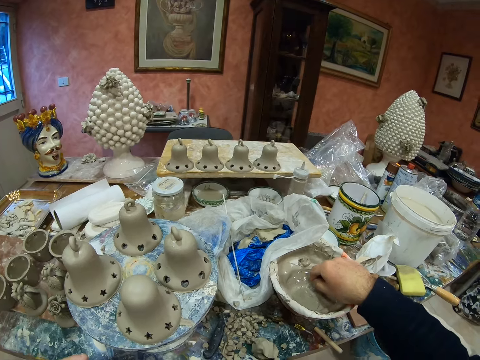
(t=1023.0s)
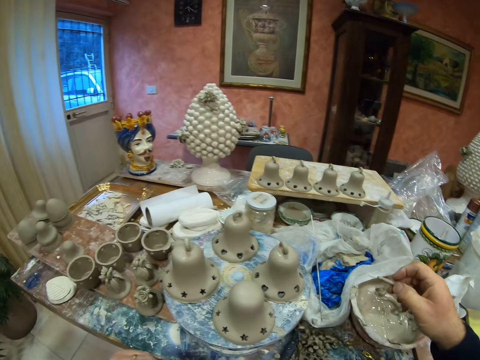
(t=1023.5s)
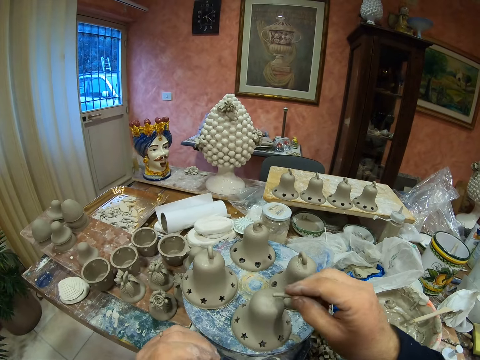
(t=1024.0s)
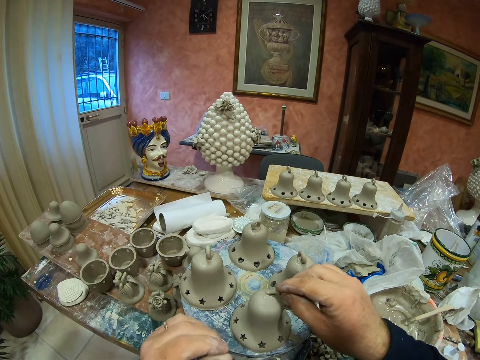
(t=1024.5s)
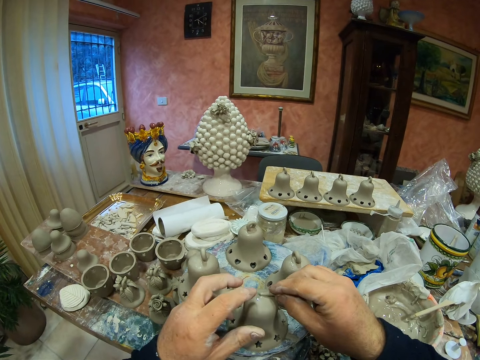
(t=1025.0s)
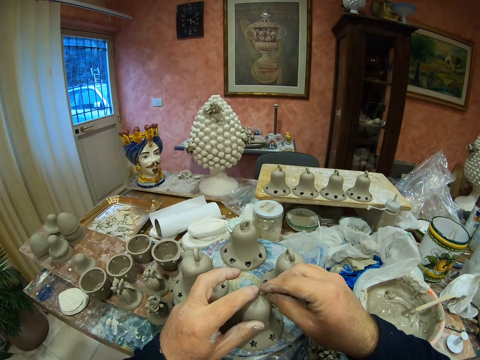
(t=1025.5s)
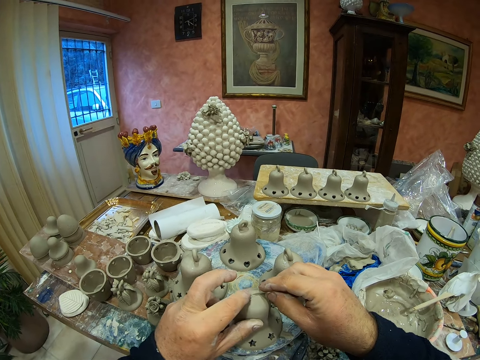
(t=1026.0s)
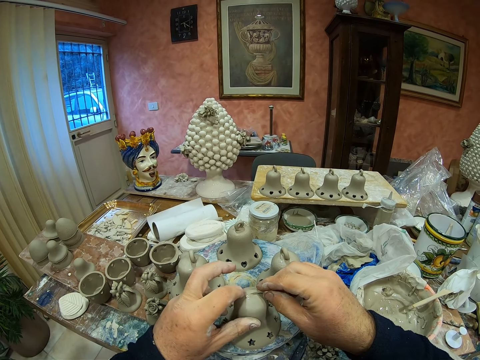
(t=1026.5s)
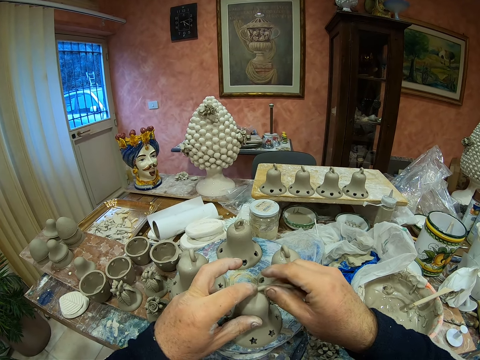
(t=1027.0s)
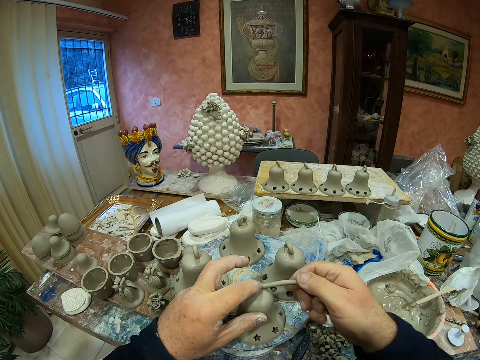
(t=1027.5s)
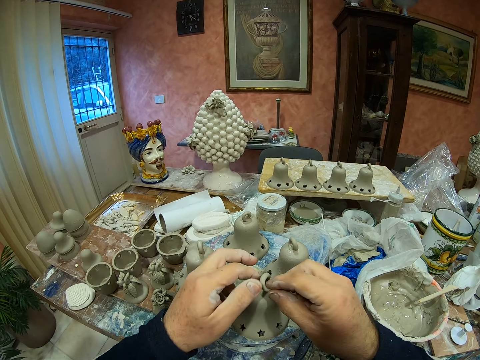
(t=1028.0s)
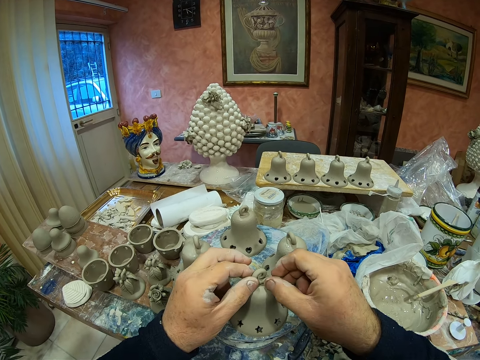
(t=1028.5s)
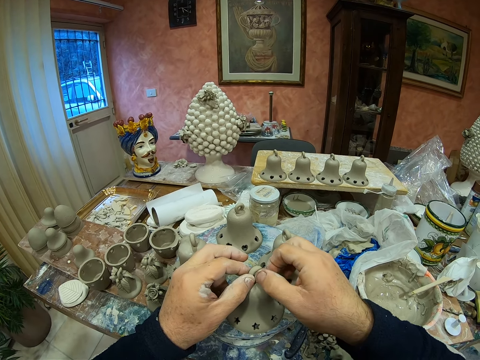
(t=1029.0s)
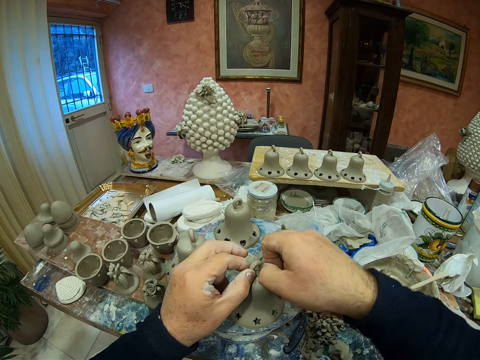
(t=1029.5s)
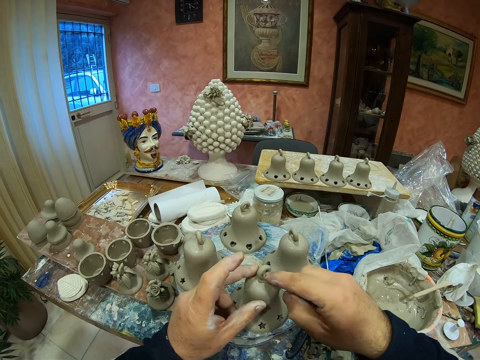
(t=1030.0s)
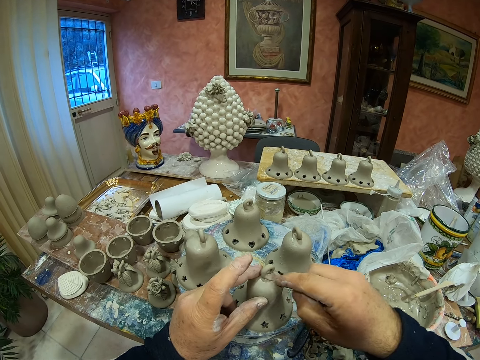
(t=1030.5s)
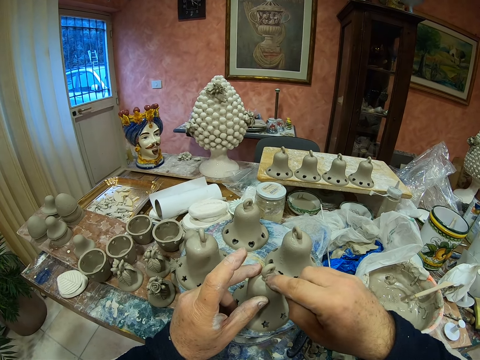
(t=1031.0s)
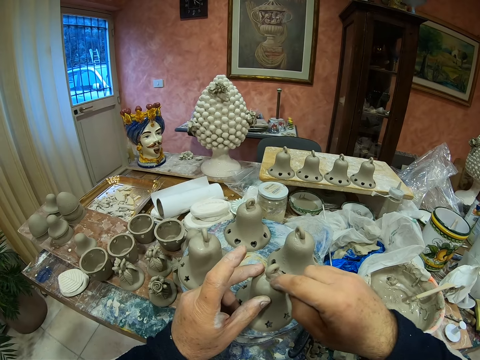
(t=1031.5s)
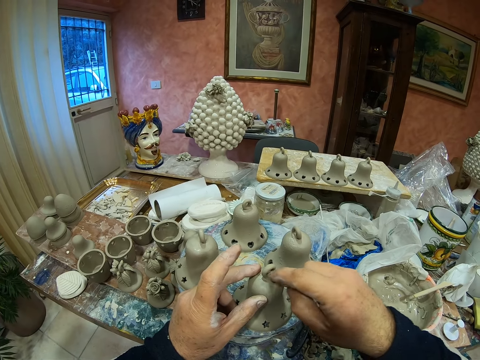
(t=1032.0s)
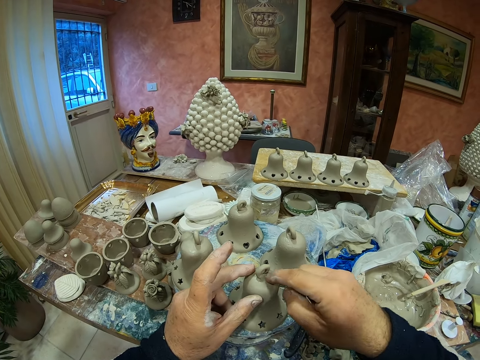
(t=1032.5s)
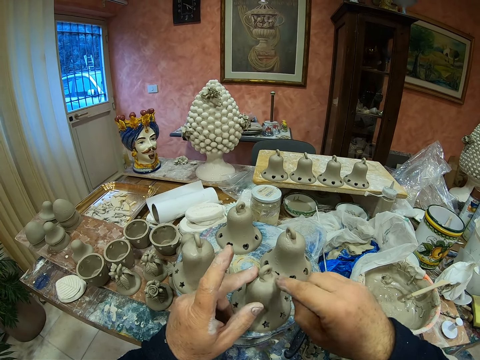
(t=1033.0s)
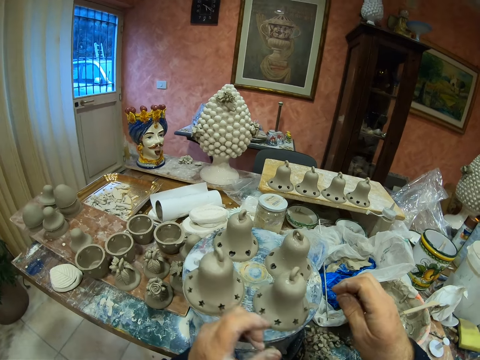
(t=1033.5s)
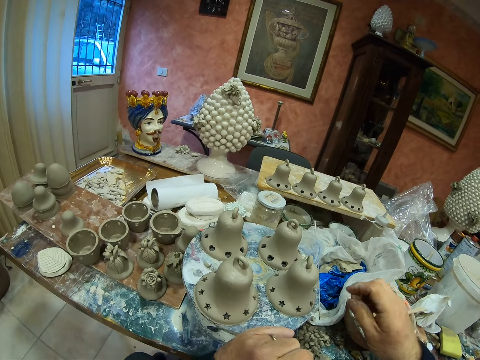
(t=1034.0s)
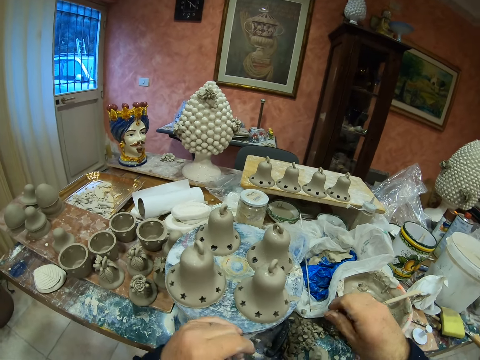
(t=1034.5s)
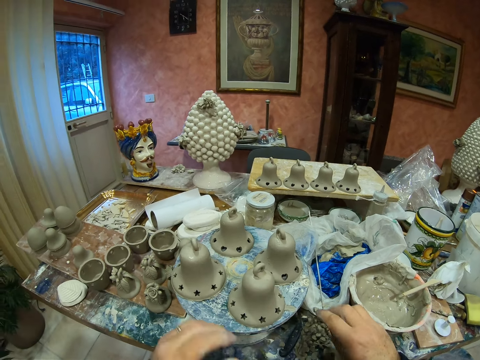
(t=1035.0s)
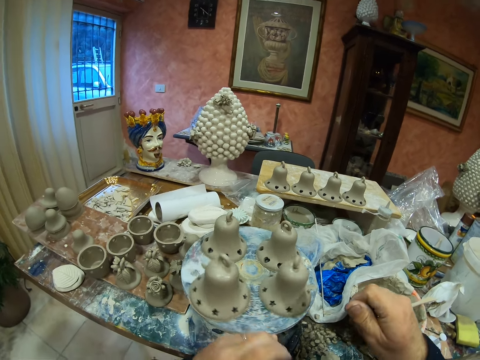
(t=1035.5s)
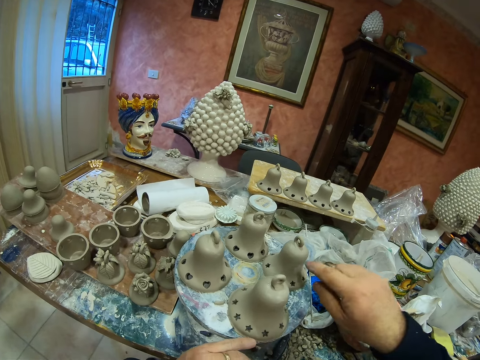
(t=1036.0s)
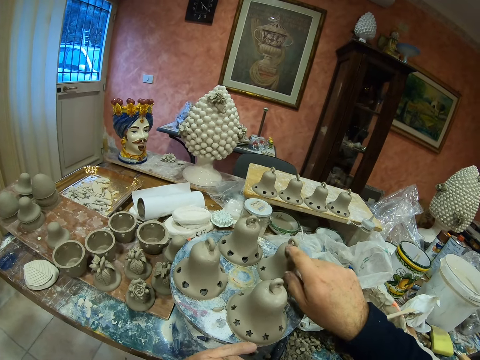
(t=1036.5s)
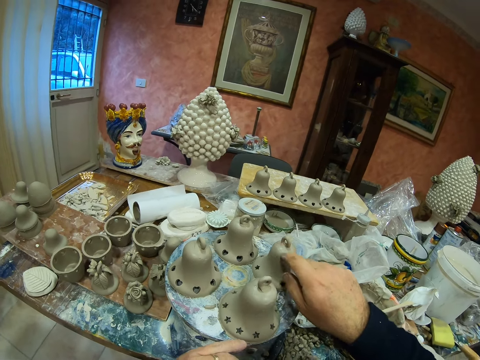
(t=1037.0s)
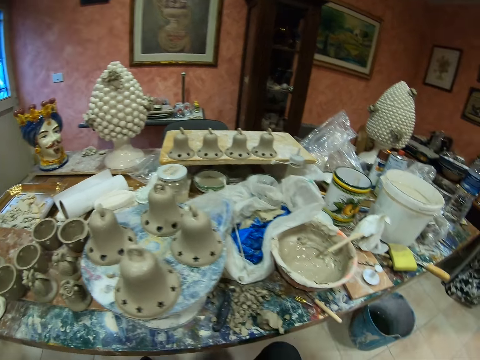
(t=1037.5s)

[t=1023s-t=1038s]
The camera wearer molds the clay spiral on the pottery clay mold. They stick the clay modelling on the vessel. They spin the plate stand. They put the clay modelling remains on the table. They rub the vessel.

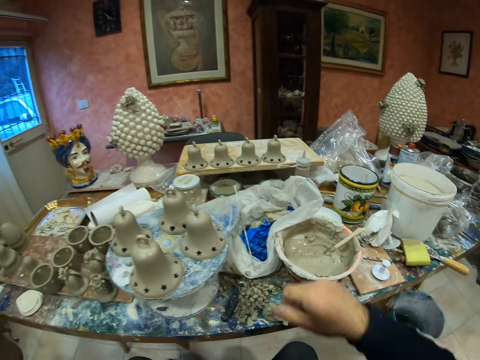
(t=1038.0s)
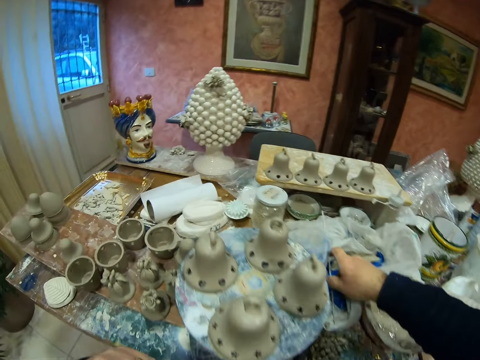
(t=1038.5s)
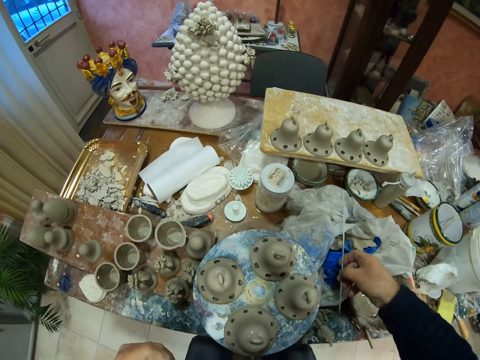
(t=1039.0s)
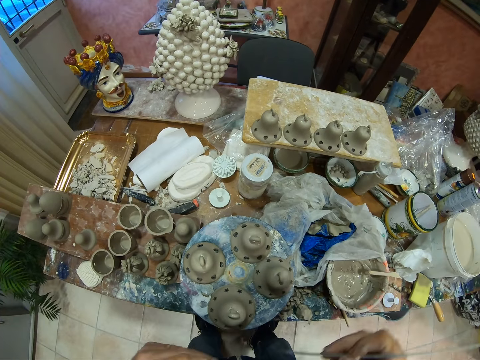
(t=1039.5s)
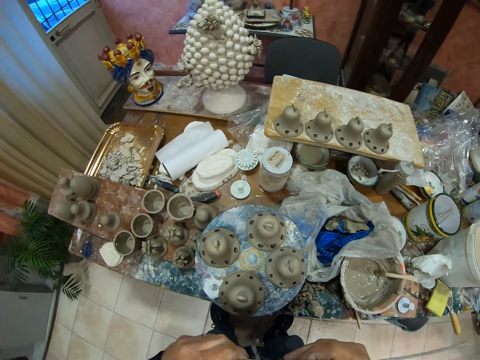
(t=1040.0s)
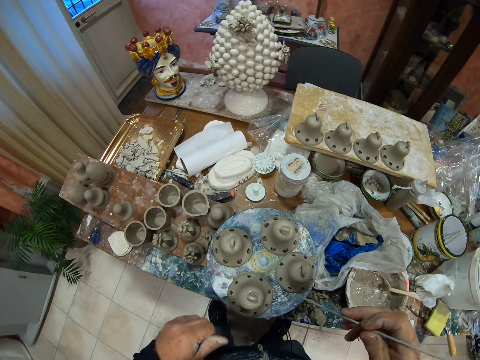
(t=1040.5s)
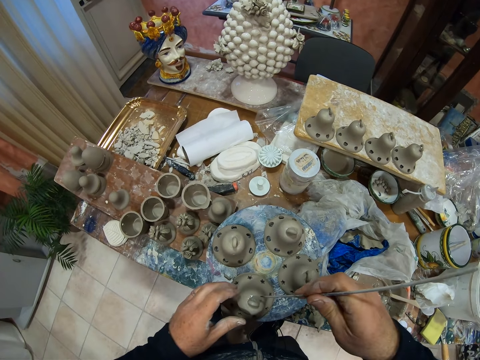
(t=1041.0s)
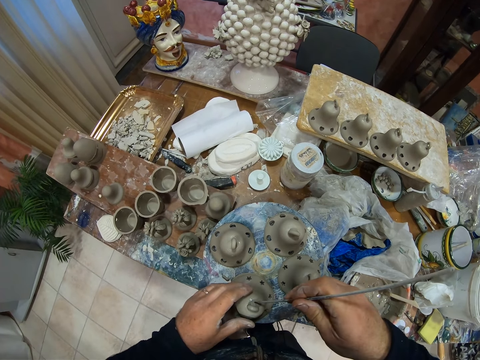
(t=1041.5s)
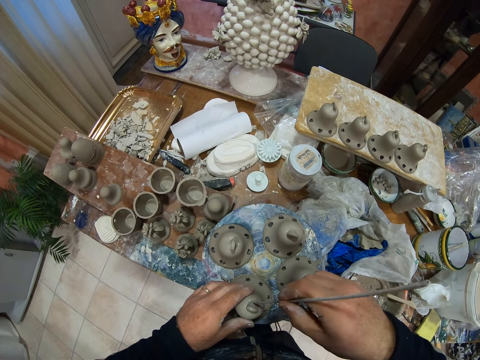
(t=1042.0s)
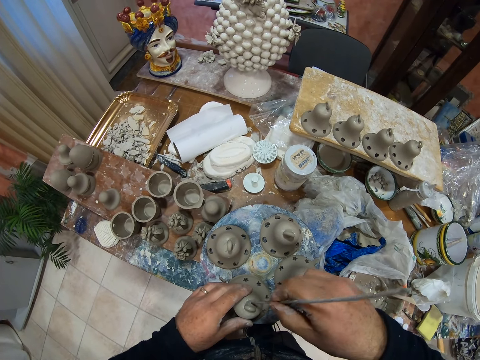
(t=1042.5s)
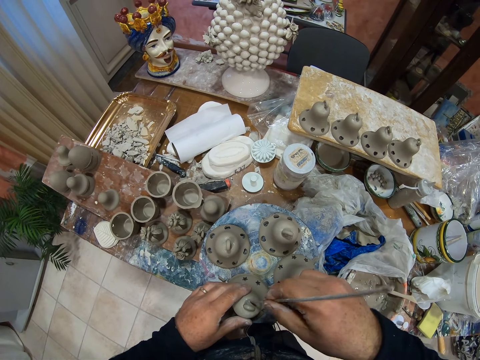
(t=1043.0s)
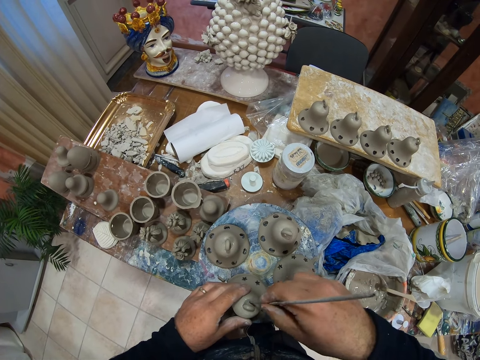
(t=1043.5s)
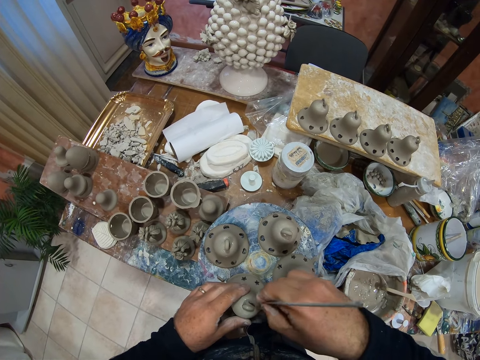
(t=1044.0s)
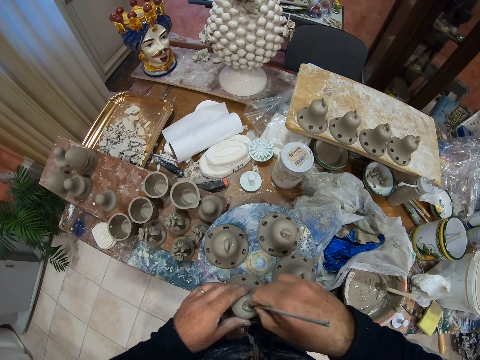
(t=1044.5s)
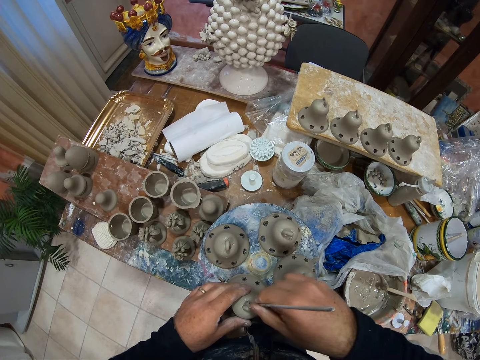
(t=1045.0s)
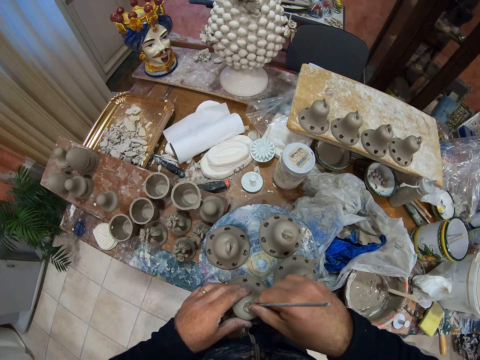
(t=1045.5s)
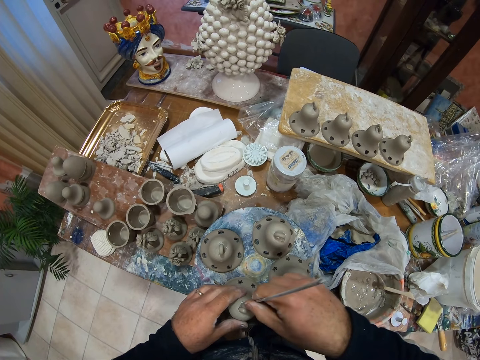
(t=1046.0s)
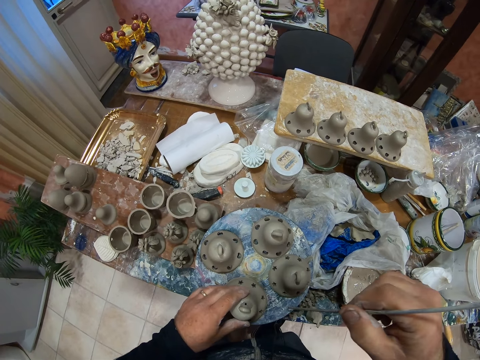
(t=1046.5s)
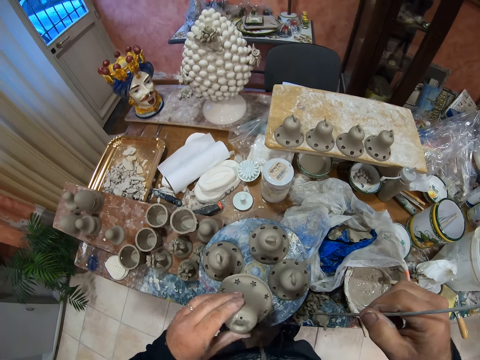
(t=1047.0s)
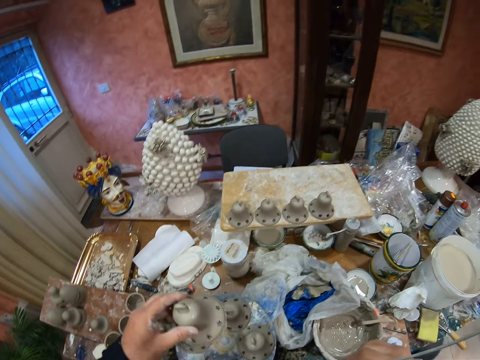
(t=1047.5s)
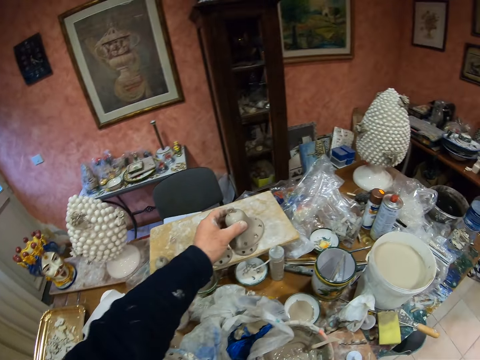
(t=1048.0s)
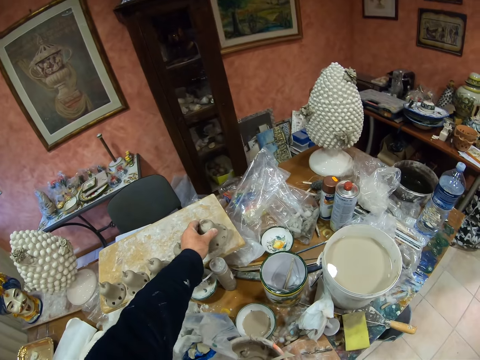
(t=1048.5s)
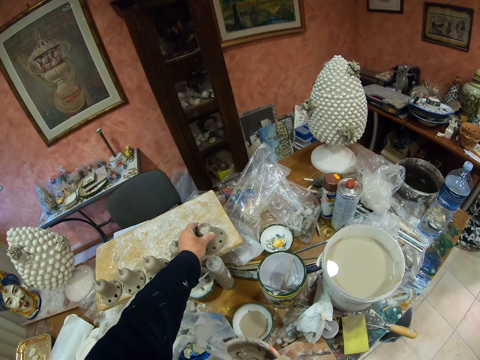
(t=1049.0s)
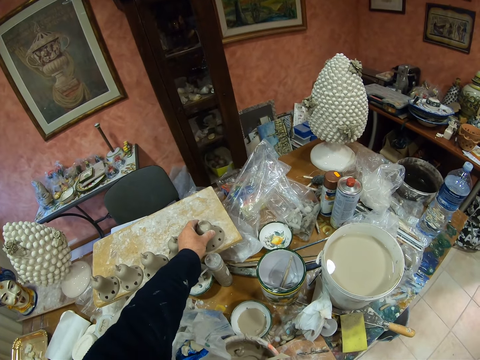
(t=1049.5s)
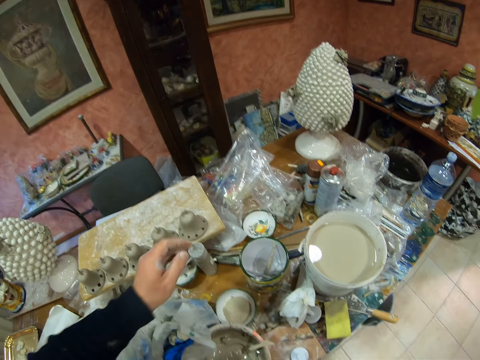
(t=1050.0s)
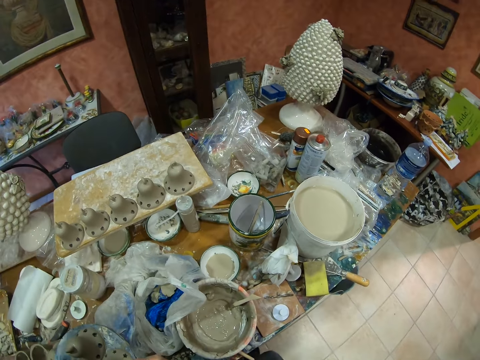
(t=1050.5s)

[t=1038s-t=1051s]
The camera wearer picks up a metal stick or sharp object. They make a hole on the vessel with the sharp object. They pick up the vessel. They place the pottery clay mold on the board.
